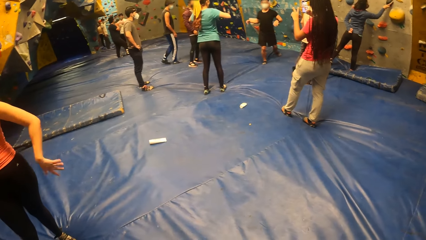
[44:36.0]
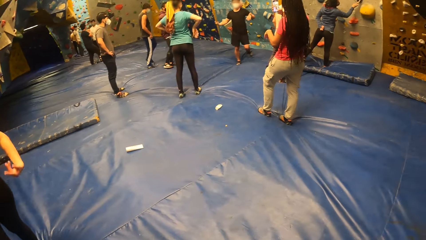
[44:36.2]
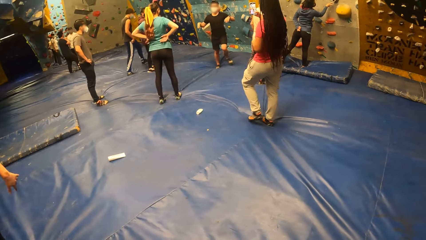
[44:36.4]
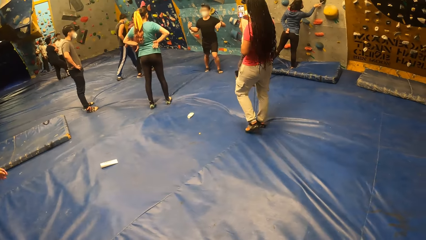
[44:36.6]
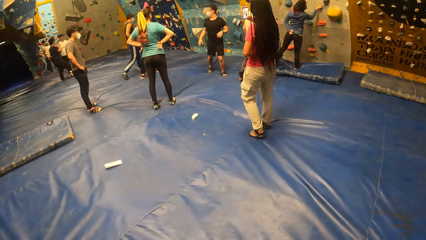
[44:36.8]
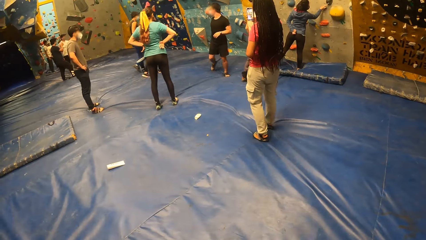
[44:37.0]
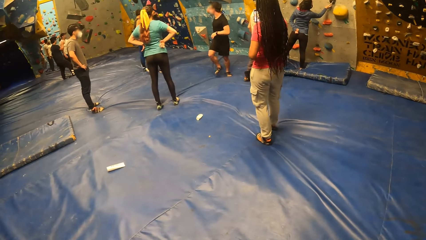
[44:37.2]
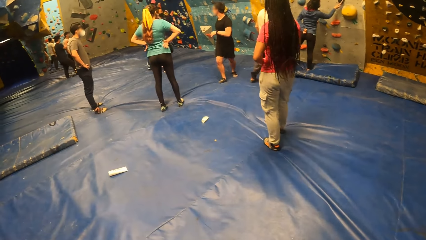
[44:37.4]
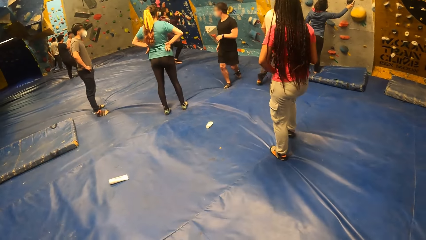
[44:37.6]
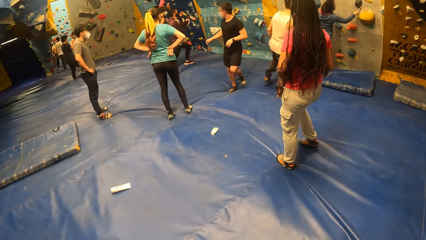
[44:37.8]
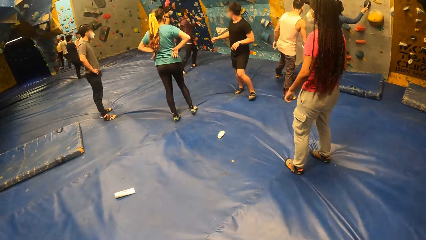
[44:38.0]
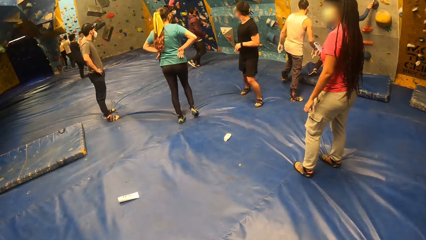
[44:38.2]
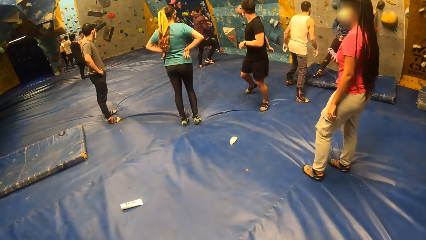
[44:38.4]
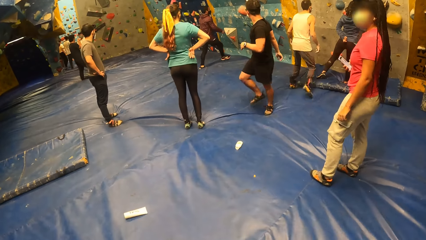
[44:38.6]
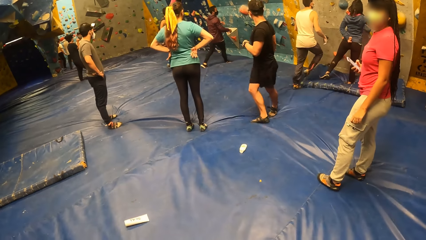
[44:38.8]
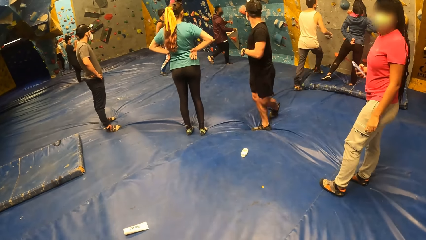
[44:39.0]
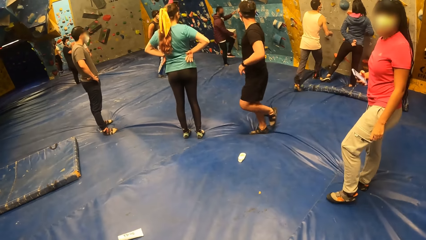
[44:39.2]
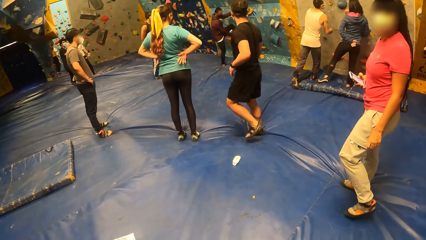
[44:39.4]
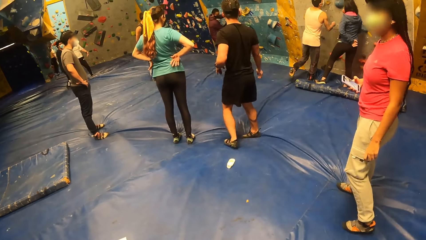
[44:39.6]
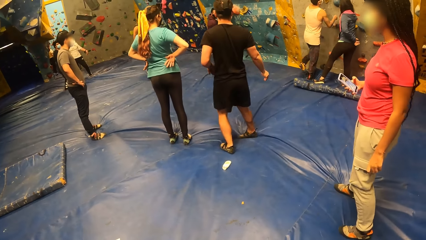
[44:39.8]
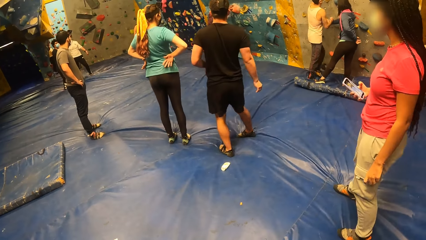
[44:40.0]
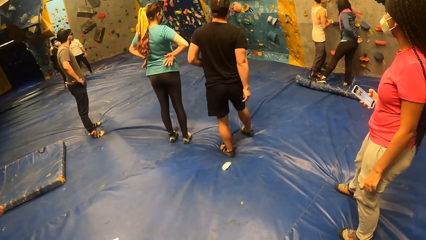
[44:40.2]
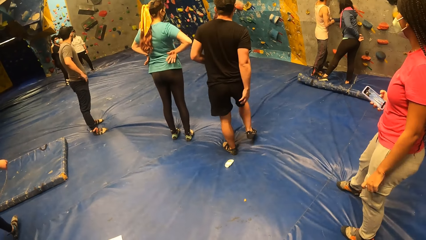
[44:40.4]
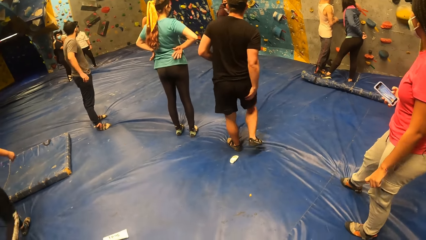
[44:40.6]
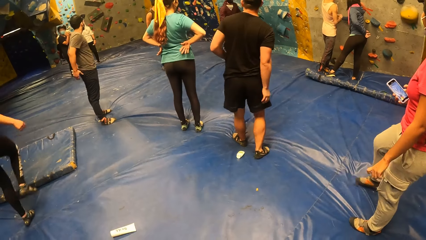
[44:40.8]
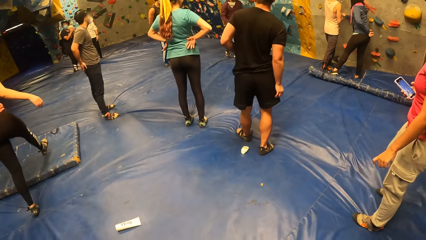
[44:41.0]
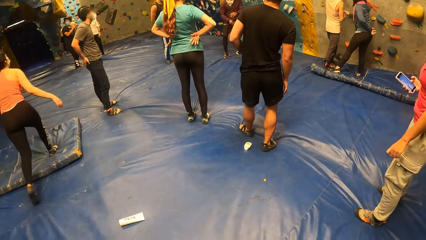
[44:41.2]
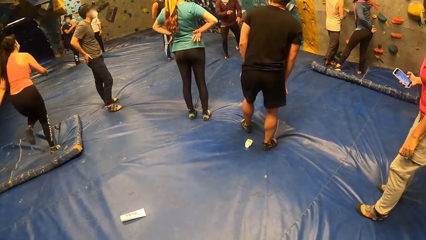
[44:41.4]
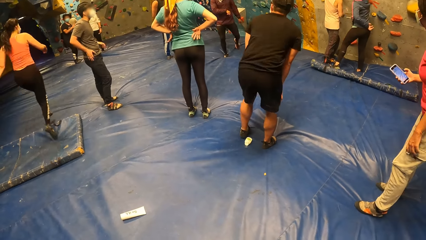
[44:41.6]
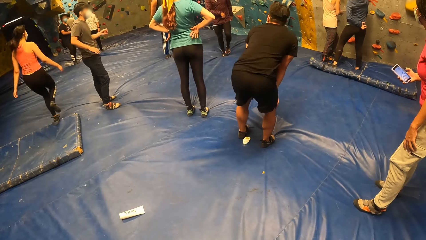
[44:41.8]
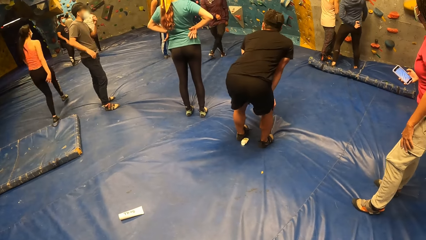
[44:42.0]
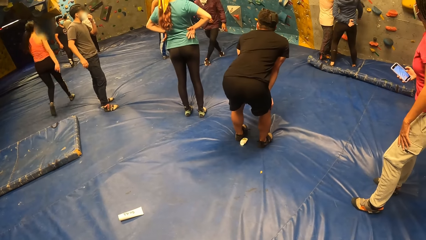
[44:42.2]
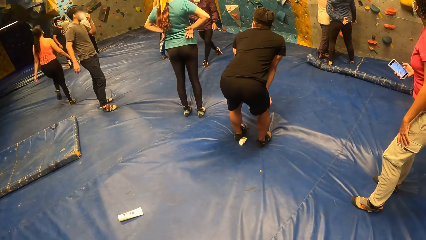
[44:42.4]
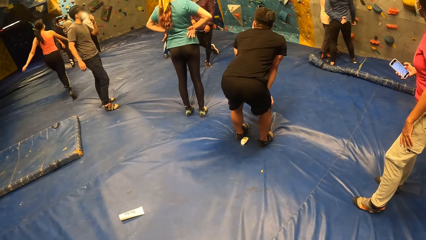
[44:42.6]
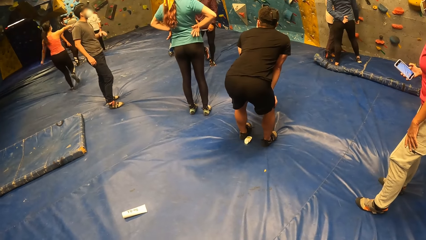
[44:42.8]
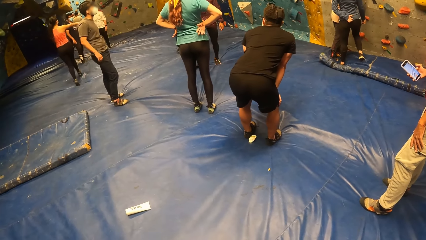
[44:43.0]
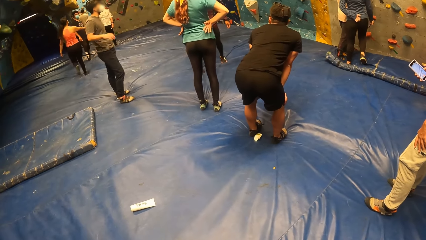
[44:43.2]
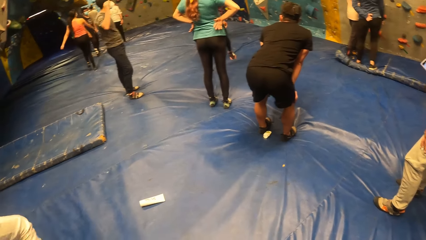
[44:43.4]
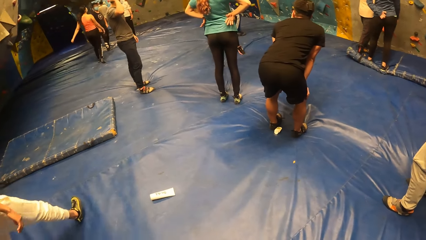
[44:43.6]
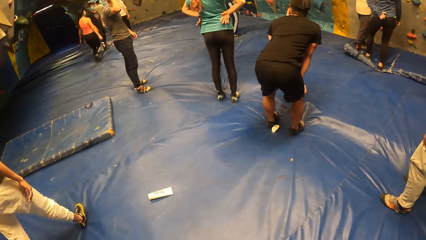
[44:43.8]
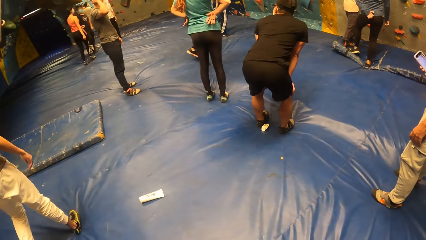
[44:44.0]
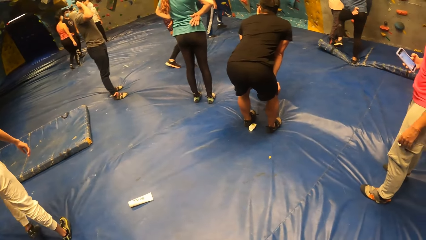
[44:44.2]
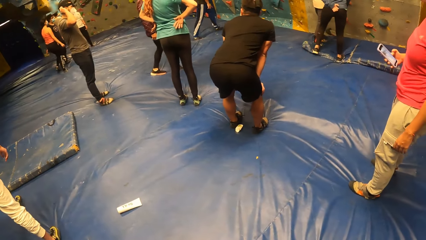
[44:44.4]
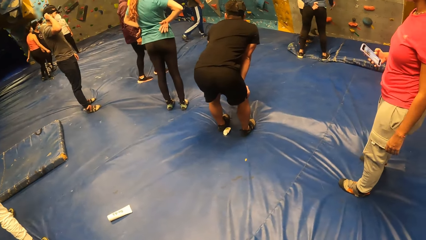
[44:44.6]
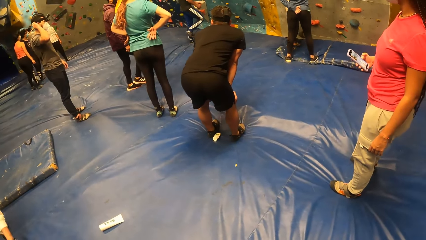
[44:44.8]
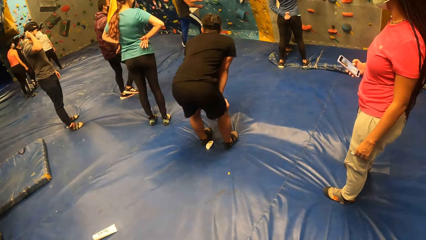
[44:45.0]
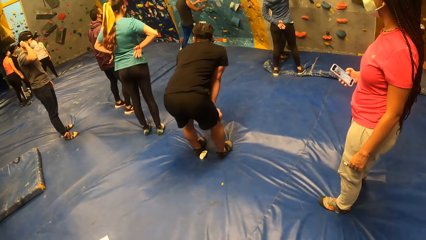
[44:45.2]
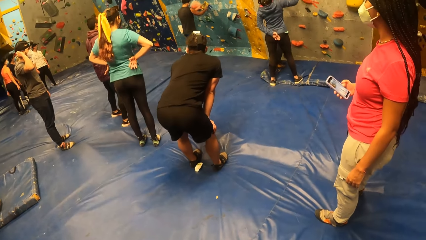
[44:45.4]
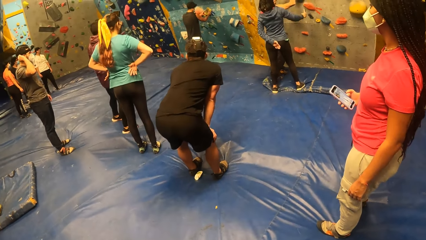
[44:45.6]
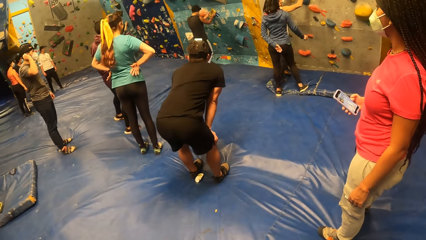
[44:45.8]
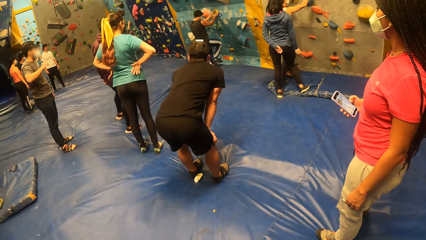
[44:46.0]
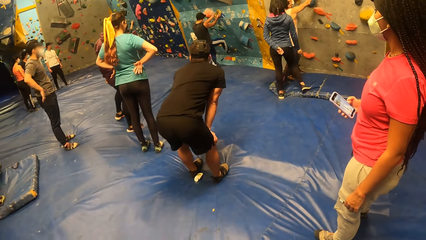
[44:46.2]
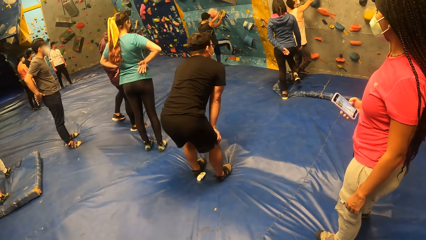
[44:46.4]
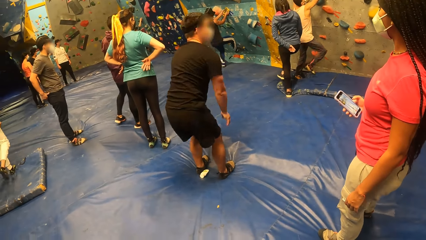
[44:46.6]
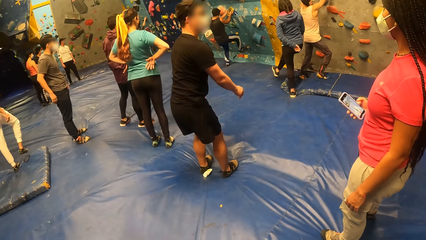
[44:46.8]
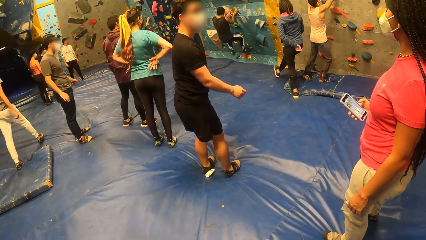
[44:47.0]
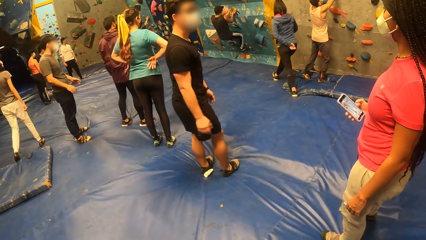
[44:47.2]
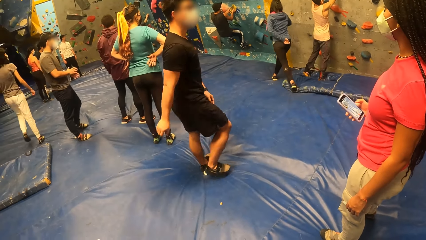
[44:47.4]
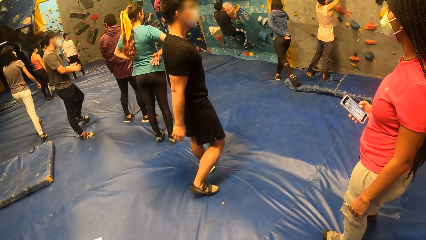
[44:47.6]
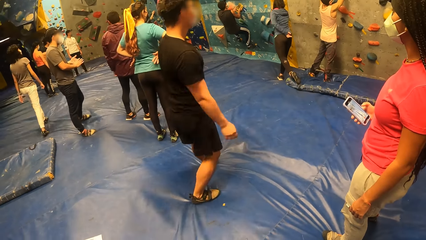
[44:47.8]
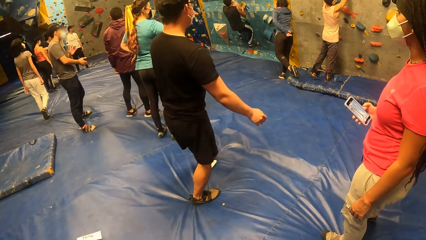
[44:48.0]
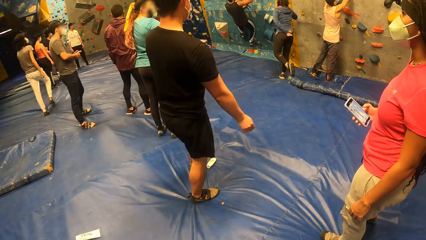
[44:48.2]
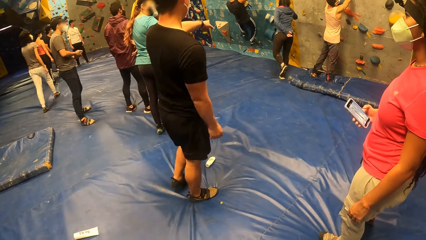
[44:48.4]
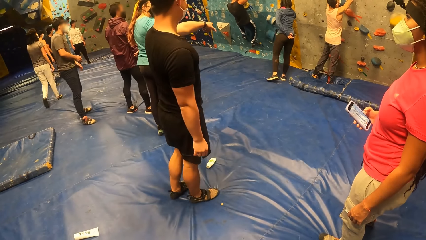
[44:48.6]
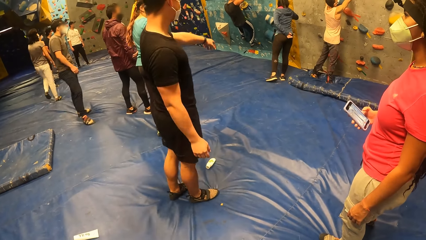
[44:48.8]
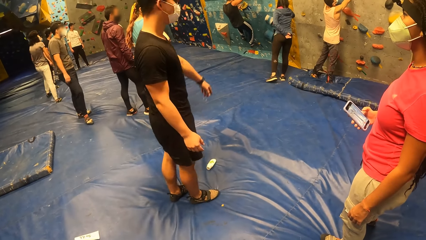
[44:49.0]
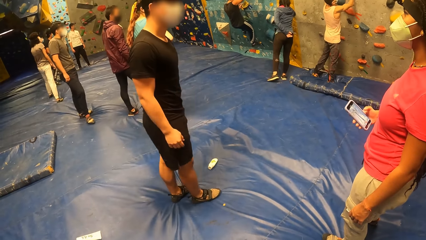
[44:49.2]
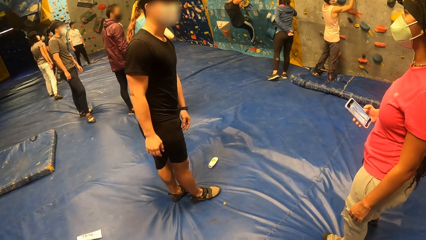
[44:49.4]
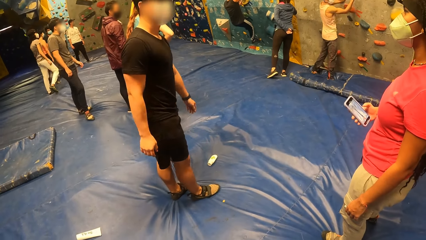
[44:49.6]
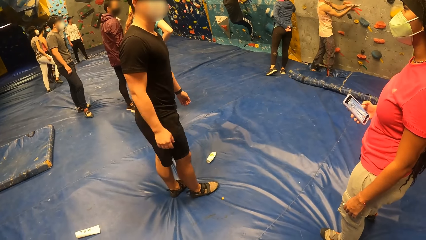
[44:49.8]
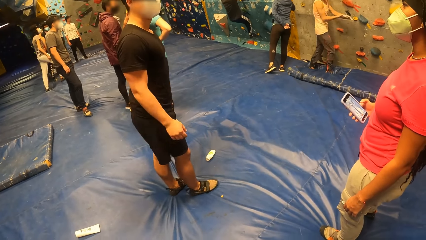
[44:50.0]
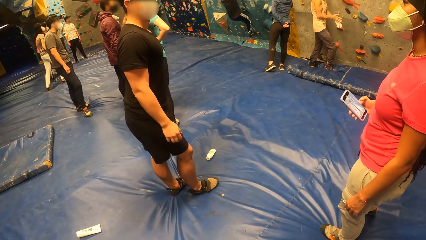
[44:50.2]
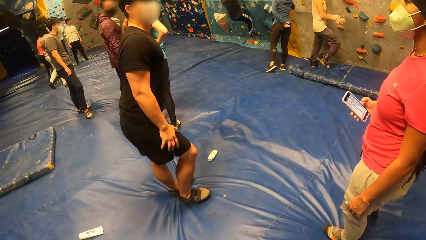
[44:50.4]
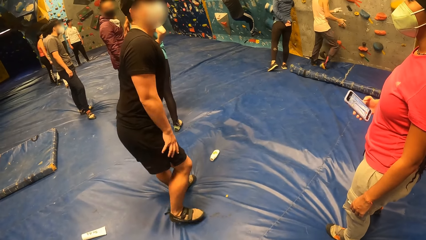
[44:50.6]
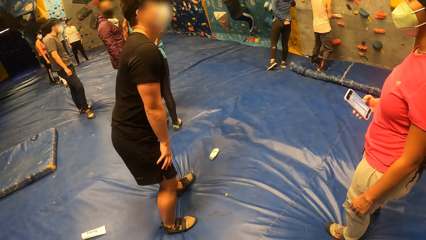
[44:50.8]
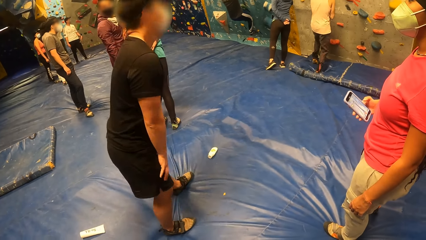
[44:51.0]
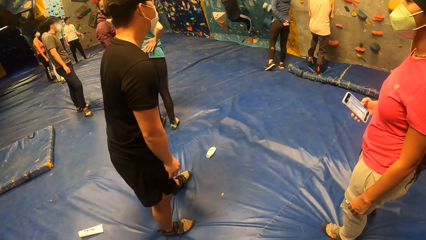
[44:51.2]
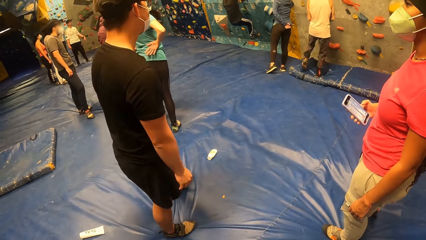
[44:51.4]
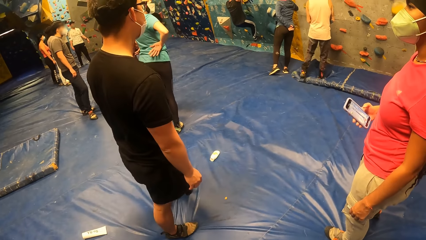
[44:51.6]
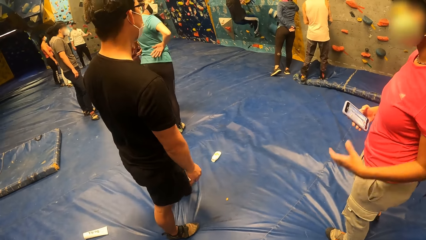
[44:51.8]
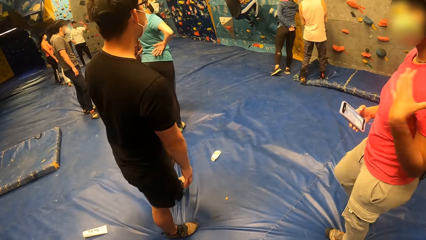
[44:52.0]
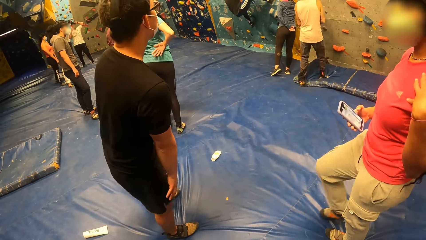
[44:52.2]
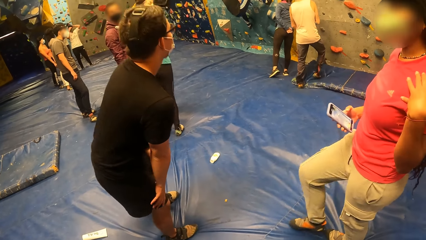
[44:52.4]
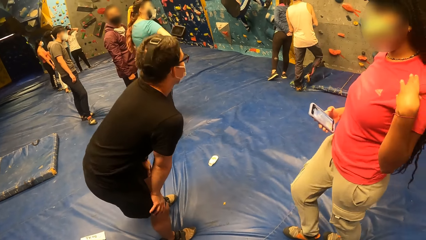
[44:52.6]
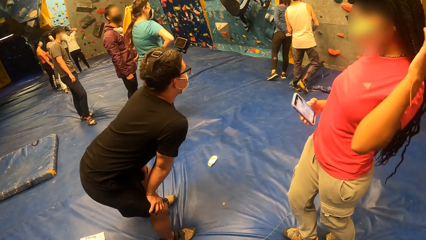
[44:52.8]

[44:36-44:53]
The man interacts with the woman. The camera wearer stares at the Revit climbing wall.
